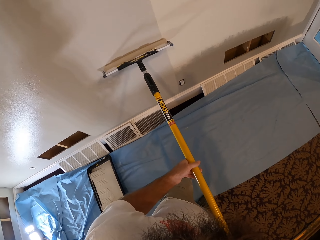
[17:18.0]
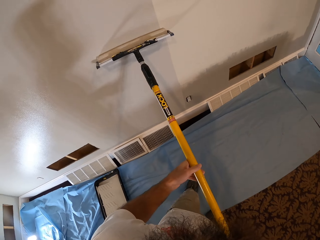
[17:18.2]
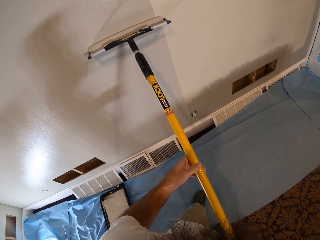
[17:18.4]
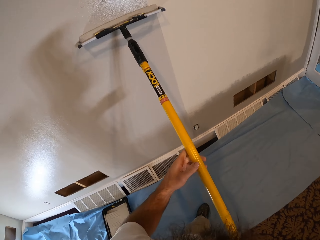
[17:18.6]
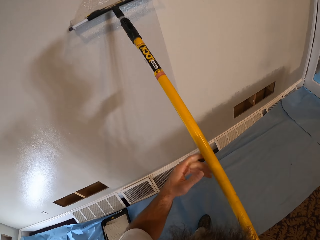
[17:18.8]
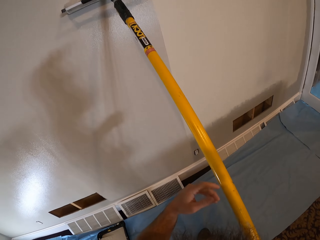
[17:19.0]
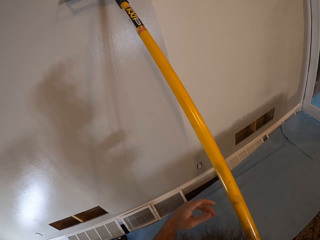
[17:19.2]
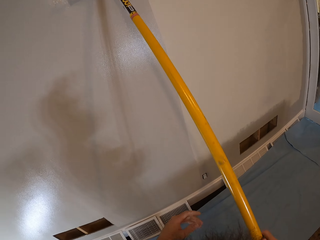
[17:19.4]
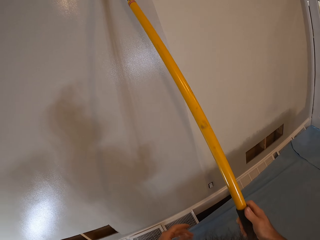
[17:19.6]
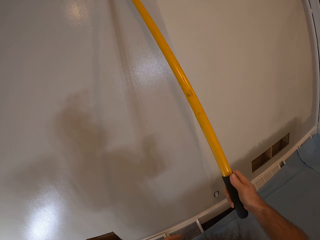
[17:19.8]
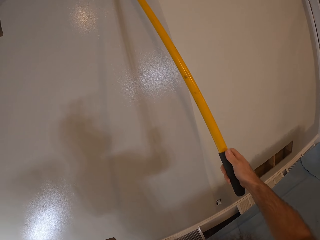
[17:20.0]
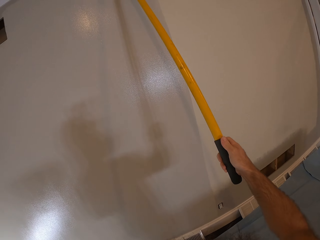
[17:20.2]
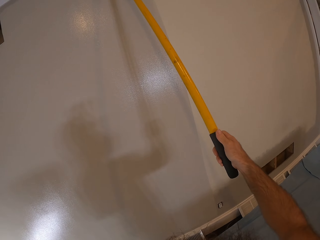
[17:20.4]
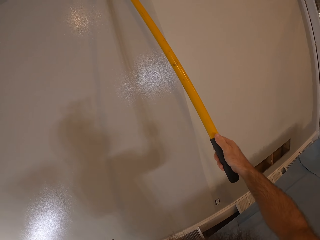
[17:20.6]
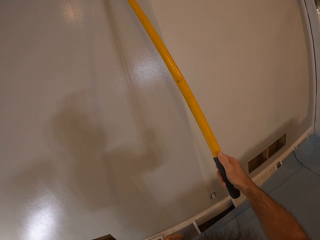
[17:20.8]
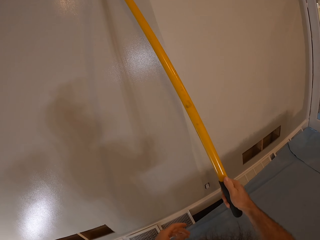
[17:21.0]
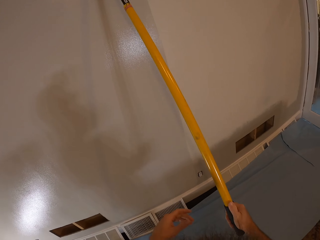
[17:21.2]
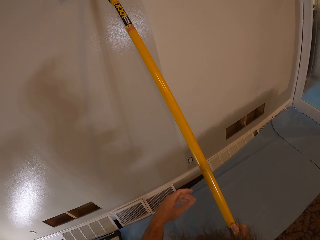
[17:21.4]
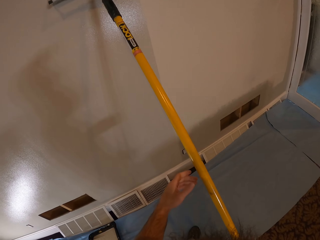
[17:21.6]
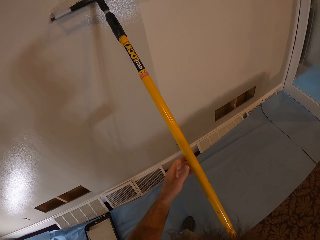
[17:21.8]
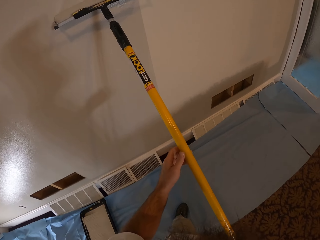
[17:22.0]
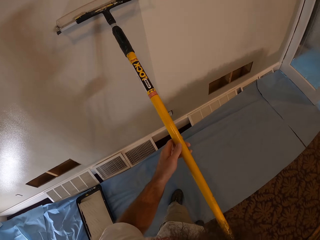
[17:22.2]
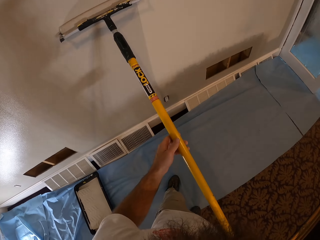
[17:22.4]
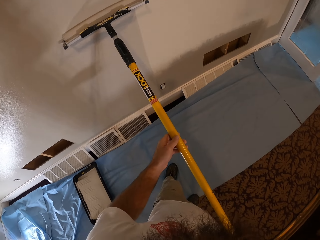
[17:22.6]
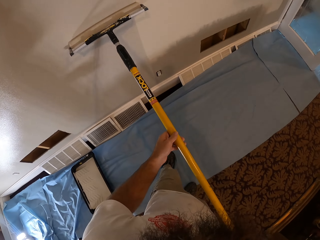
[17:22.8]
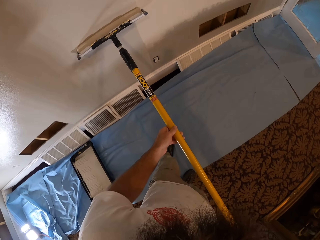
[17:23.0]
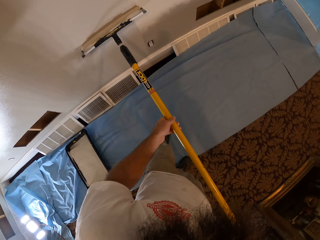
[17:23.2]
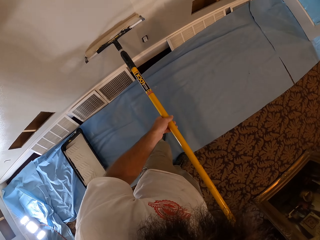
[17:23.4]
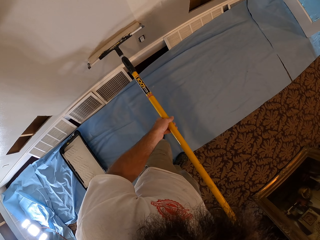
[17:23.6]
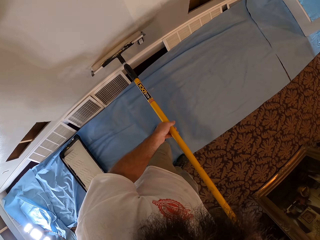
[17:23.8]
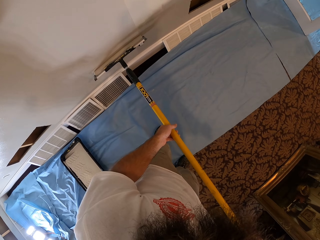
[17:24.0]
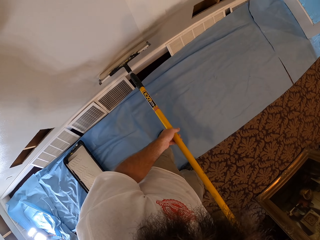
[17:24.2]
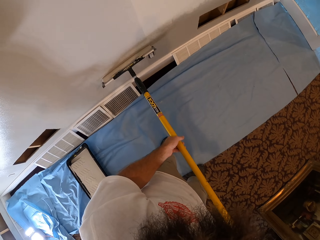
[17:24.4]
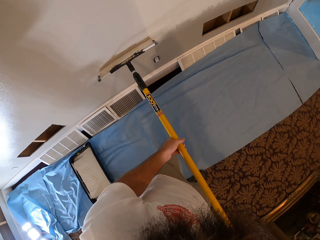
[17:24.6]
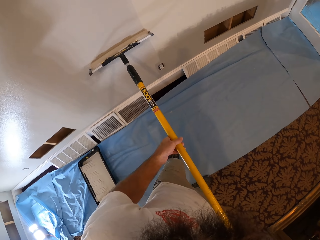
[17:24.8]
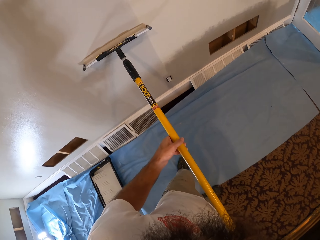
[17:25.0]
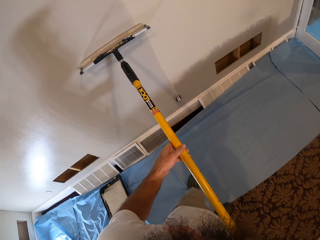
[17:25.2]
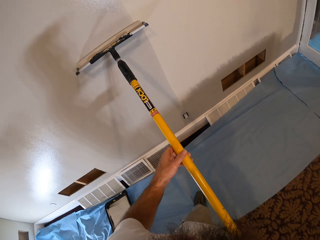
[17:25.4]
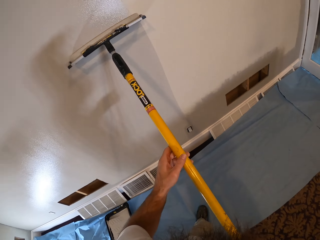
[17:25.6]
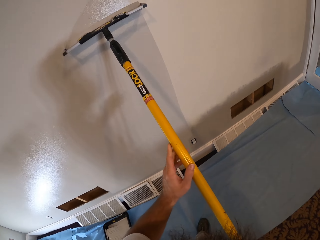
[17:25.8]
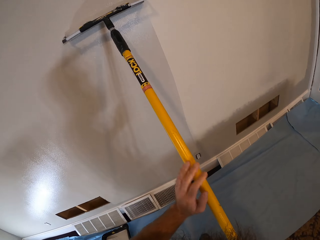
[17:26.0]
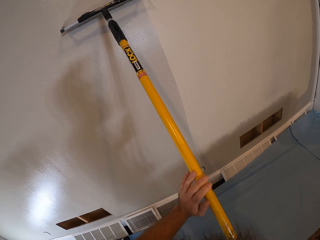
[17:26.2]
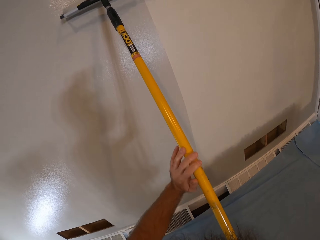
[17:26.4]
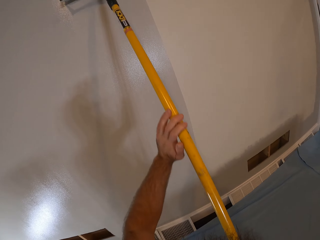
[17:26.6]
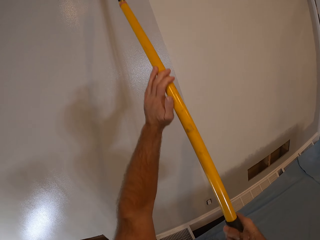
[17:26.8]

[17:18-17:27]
The camera wearer paints the wall with the paint roller in his right hand. He paints the wall with the paint roller in both hands.

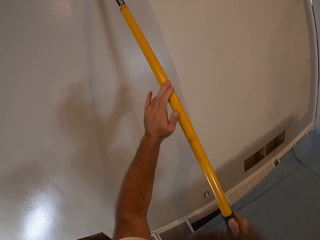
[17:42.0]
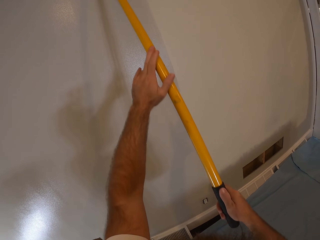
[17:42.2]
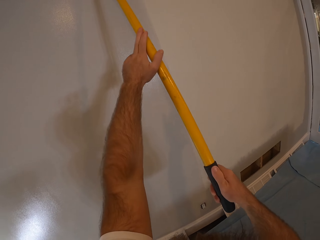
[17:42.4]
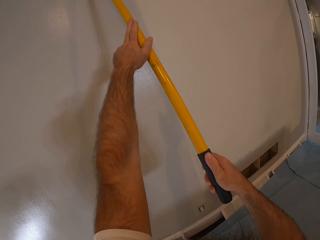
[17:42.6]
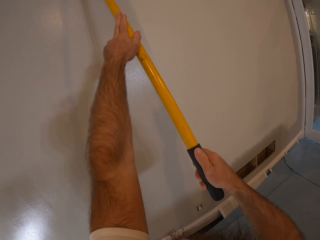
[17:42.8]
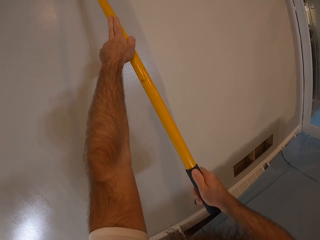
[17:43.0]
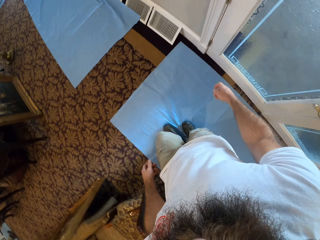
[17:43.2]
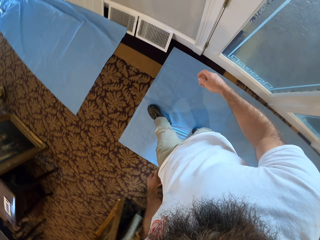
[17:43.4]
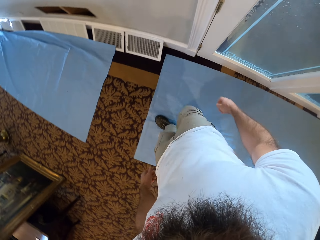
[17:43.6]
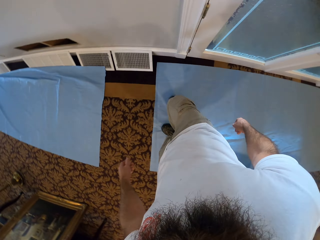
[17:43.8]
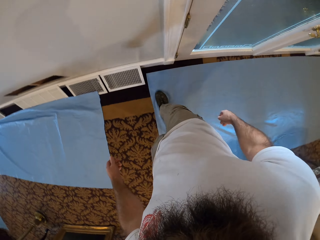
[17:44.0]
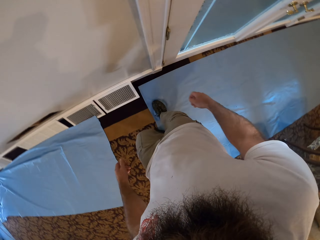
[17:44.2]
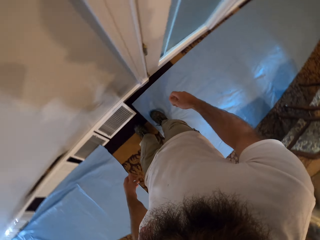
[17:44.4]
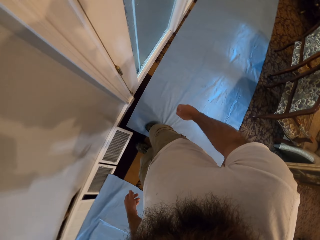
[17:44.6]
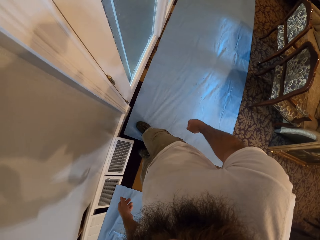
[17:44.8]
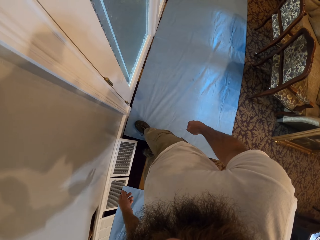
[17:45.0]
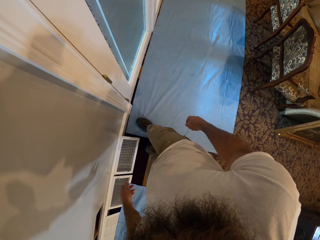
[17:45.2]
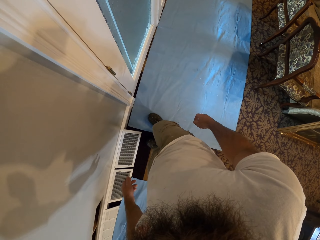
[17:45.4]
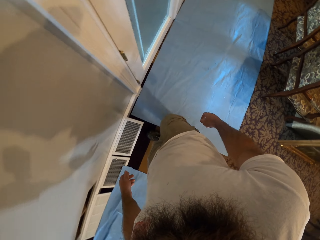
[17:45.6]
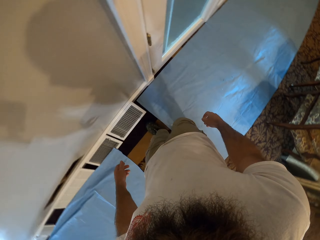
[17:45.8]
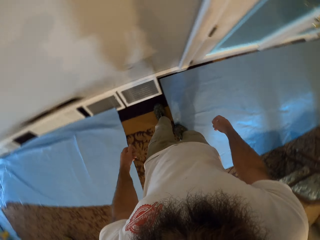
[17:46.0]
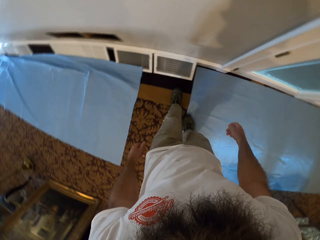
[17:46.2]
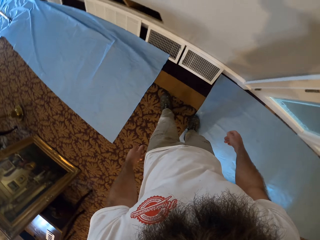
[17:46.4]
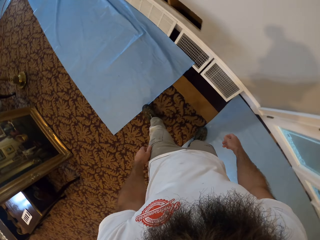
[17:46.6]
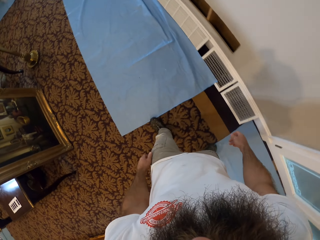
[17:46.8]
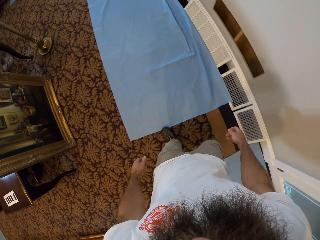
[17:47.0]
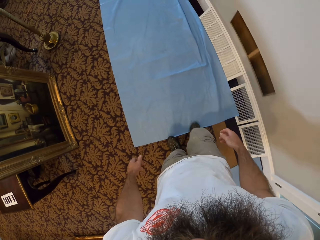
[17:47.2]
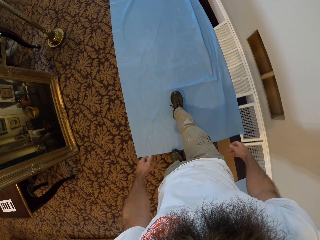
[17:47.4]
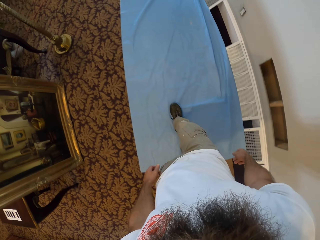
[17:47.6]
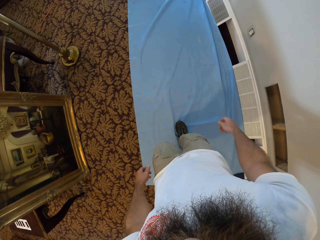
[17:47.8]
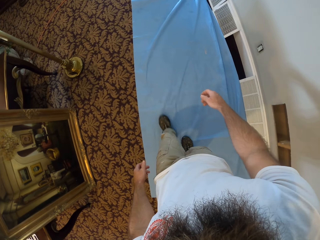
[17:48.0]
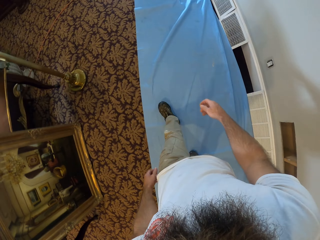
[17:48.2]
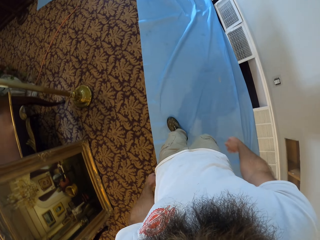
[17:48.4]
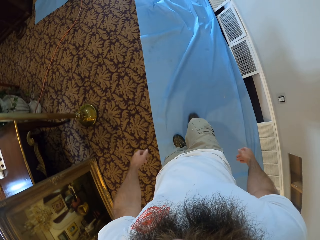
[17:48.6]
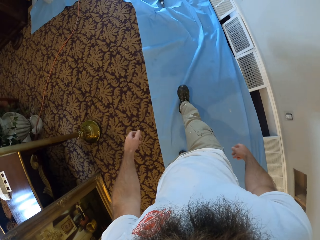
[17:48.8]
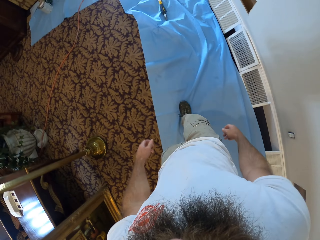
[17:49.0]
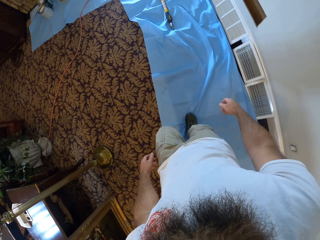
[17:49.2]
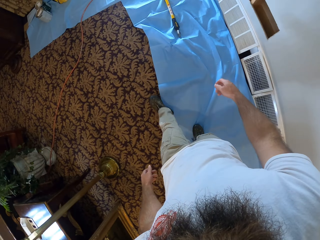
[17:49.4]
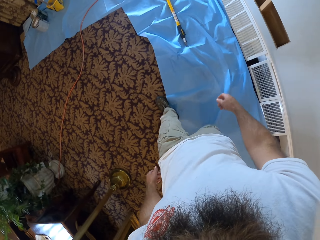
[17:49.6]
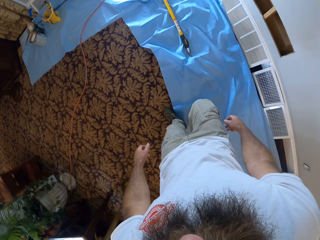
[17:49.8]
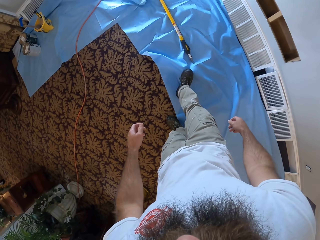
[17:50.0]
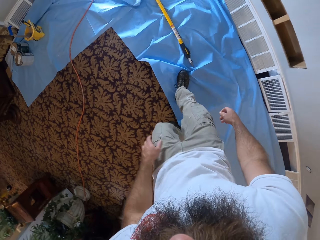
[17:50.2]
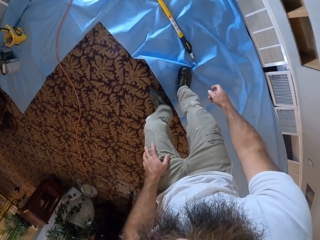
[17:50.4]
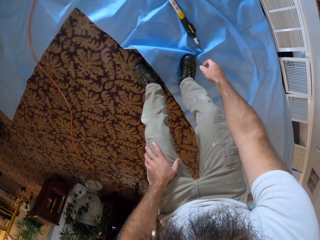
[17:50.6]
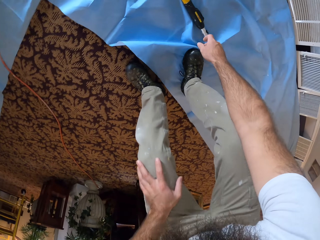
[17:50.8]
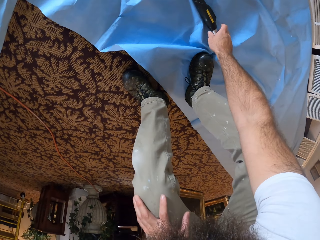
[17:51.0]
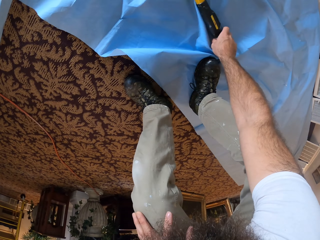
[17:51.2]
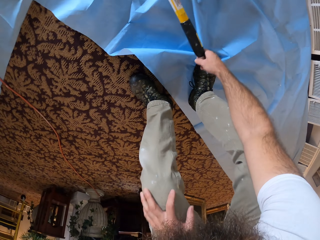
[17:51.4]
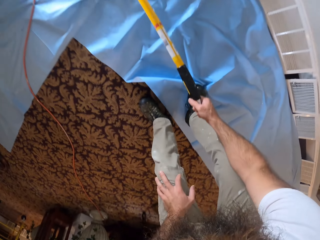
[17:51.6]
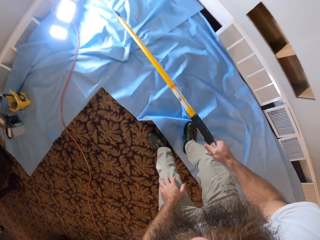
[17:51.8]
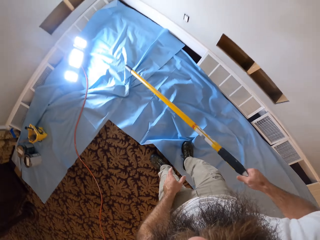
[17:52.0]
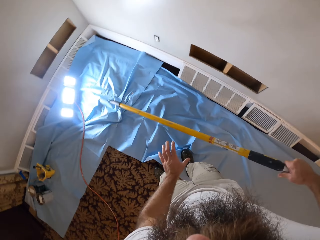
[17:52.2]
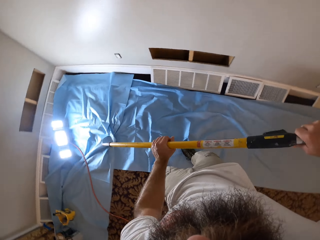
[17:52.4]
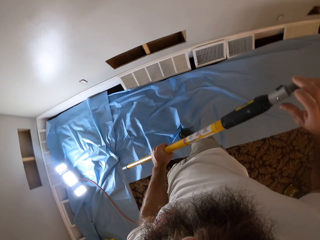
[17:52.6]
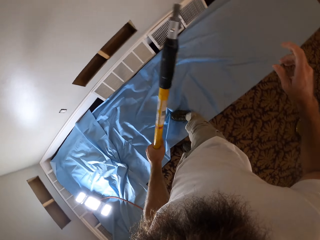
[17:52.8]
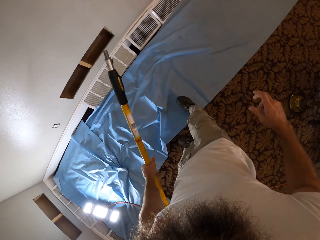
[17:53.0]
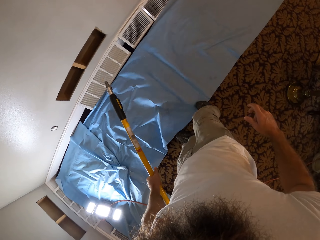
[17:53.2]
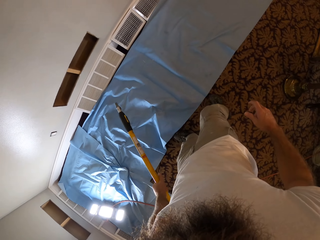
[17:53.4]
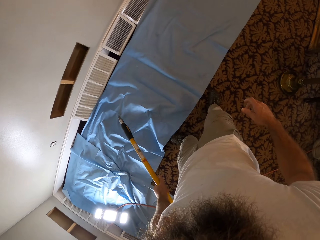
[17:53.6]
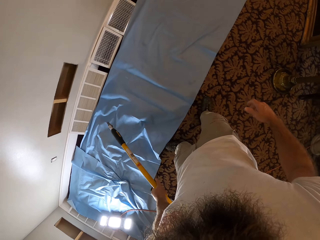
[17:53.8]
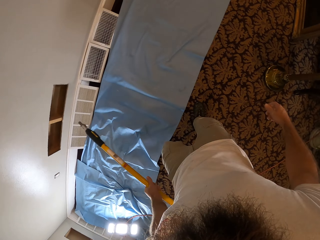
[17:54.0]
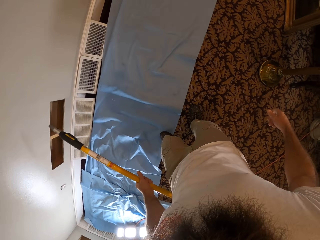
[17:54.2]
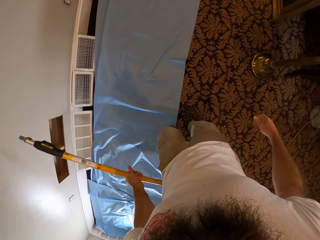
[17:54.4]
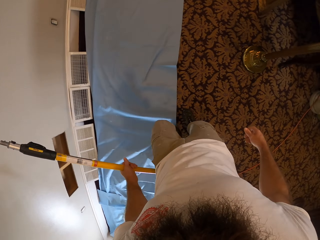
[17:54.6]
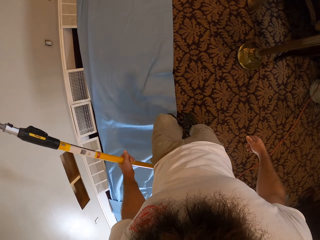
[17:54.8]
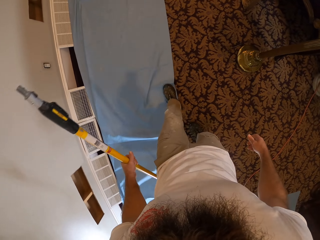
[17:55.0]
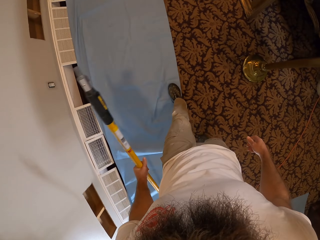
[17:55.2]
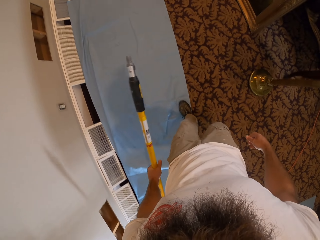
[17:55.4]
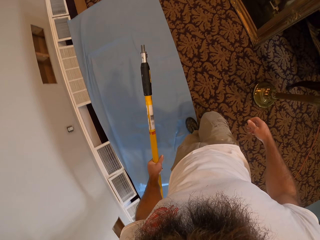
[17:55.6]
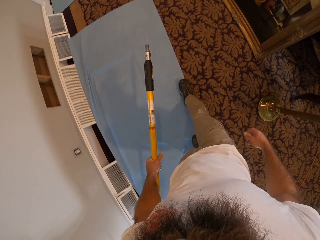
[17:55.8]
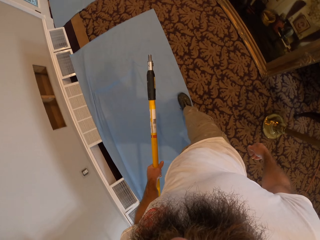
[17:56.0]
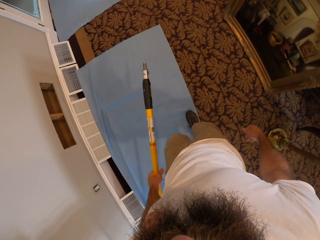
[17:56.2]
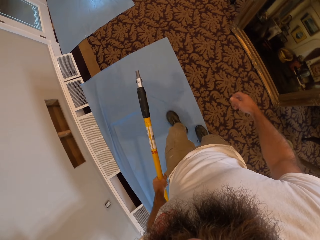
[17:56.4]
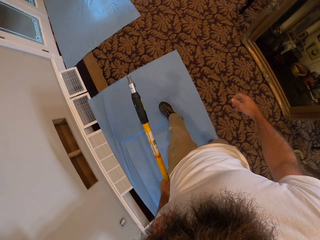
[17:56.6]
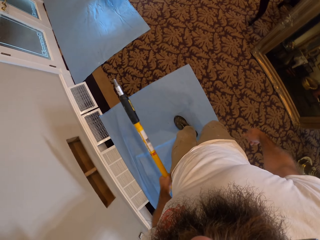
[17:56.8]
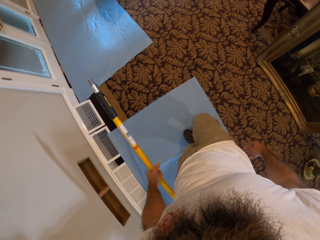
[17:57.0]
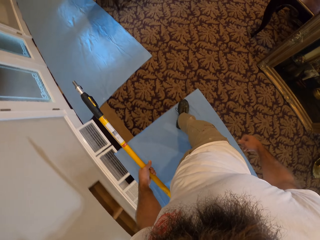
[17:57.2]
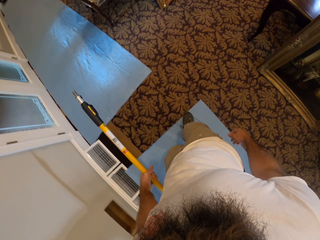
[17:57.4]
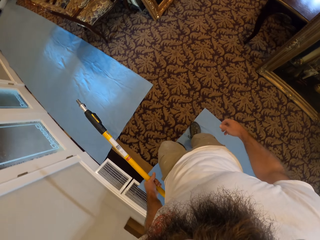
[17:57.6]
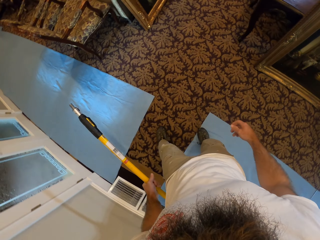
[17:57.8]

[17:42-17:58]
The camera wearer paints on the wall with a roller. He walks in the room. He moves the canvas with his right leg. He walks in the room. He picks the handle of the paint roller from the blue dust sheet on the floor with his right hand. He passes the handle of the paint roller from his right hand to his left hand. He adjusts the blue dust sheet on the floor with his legs. He turns around.
